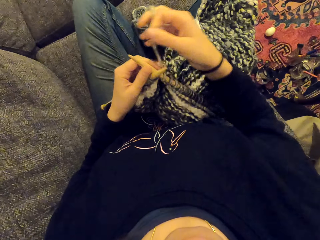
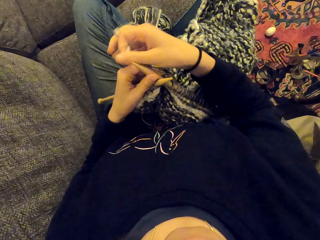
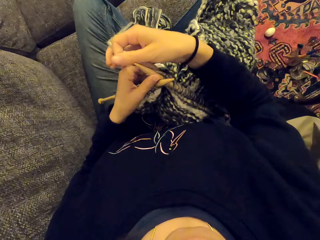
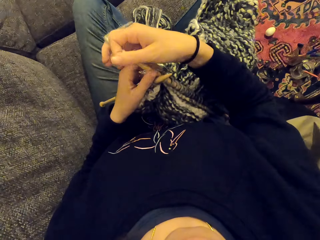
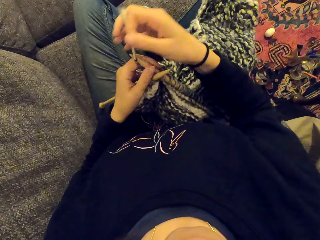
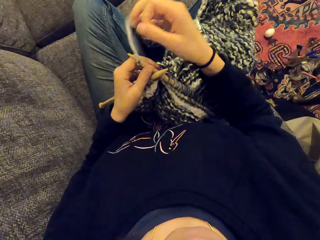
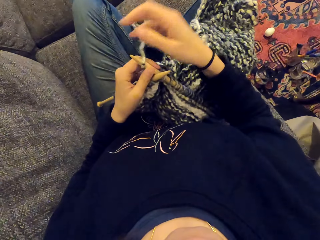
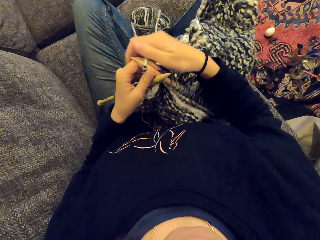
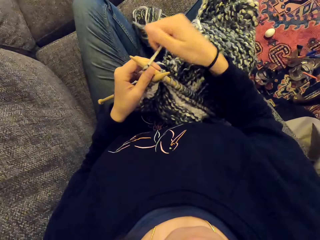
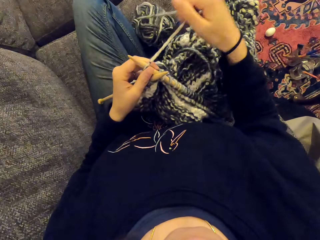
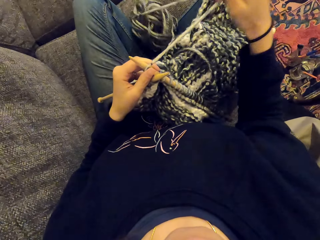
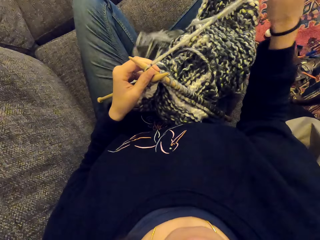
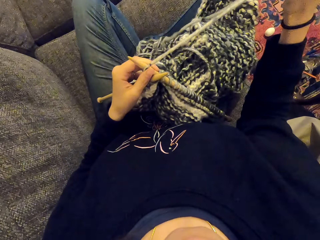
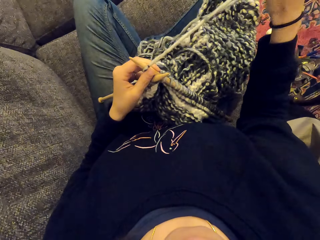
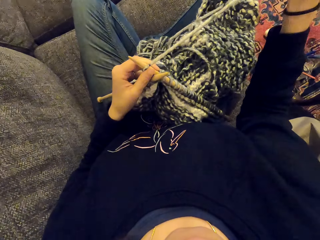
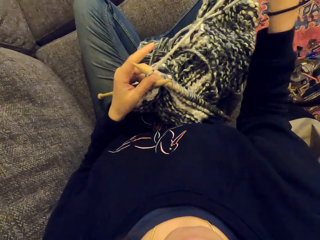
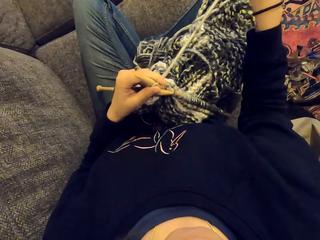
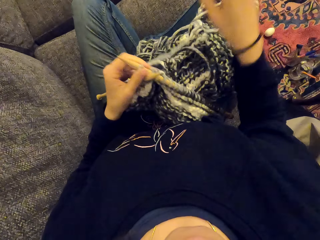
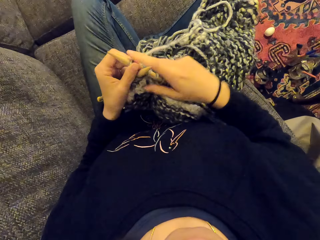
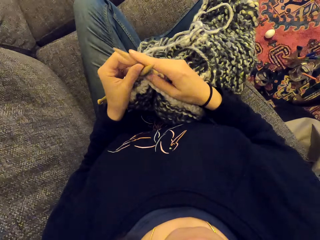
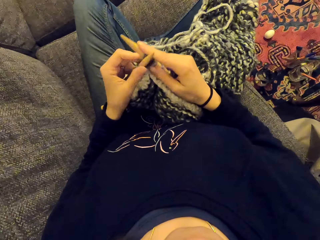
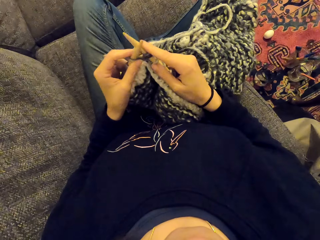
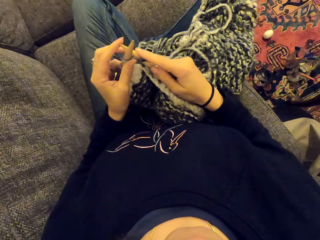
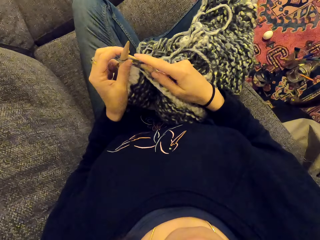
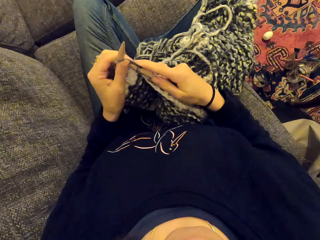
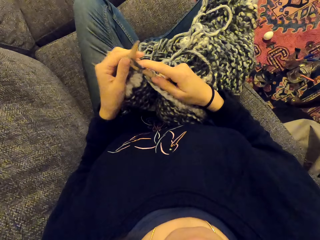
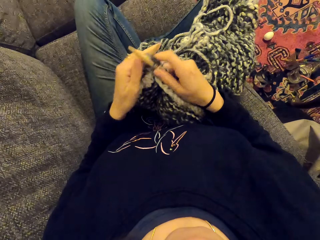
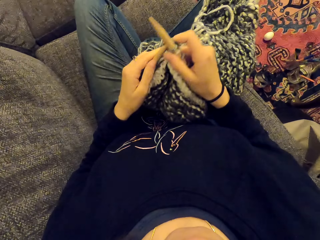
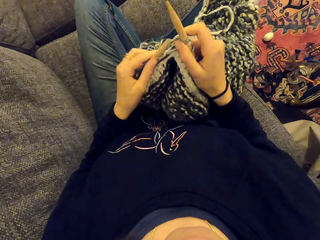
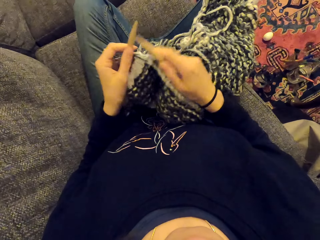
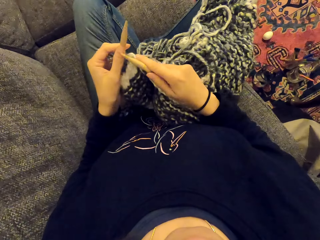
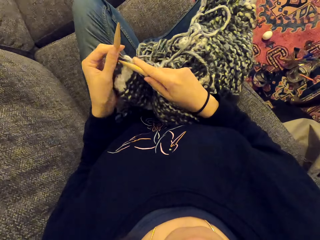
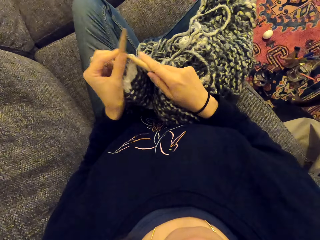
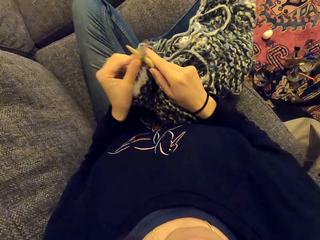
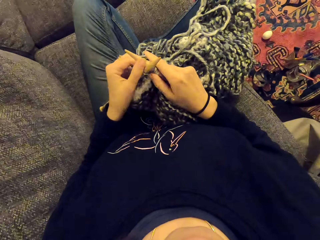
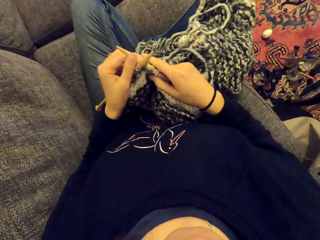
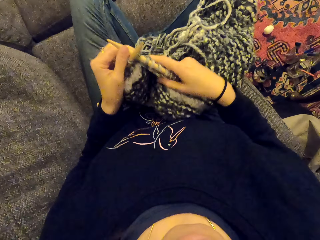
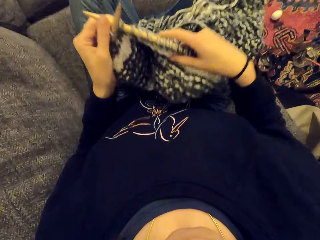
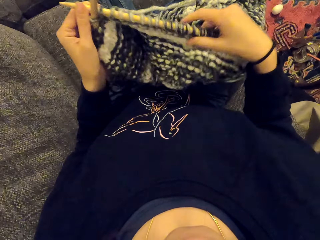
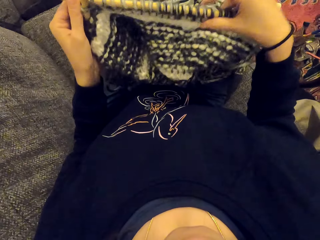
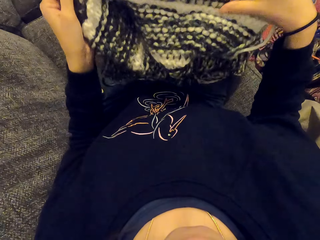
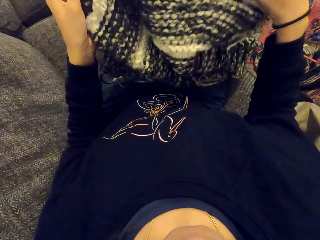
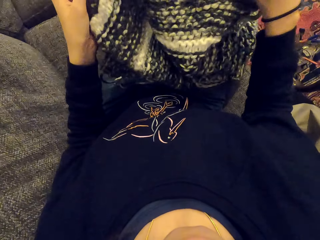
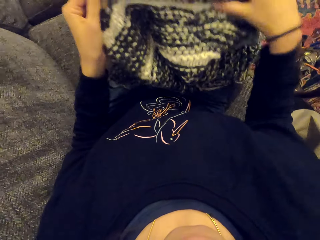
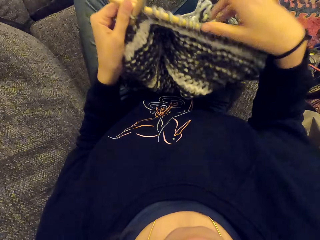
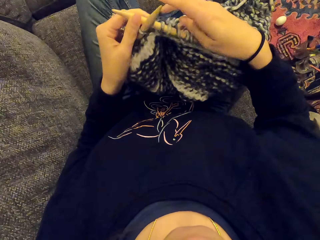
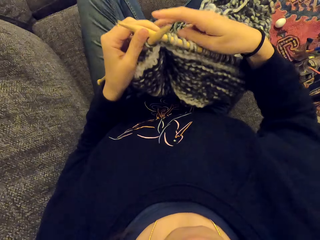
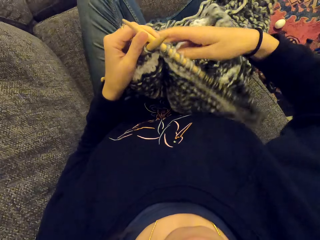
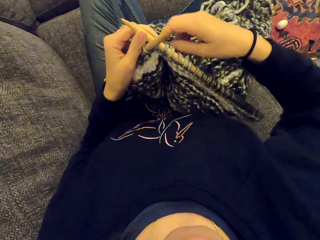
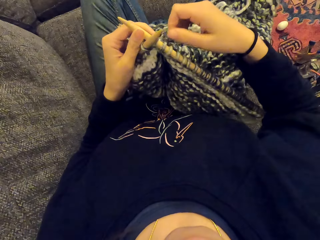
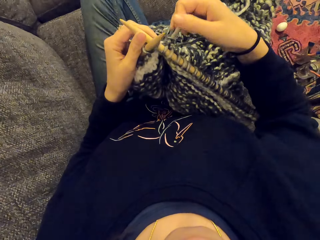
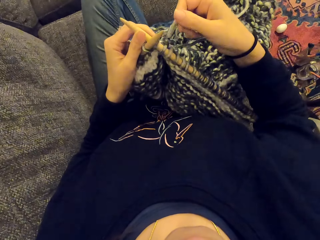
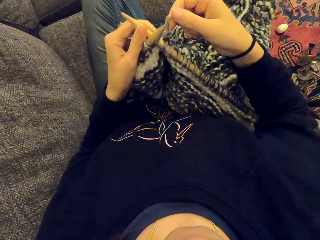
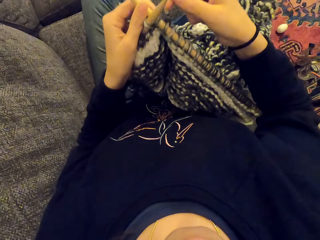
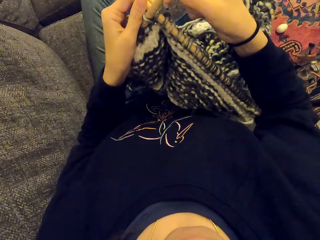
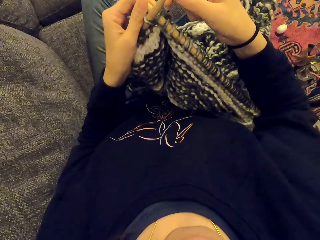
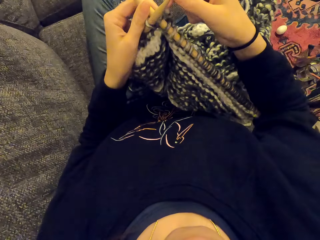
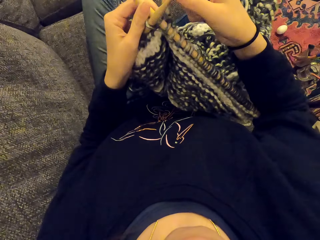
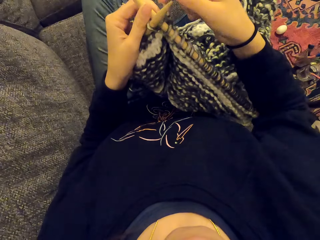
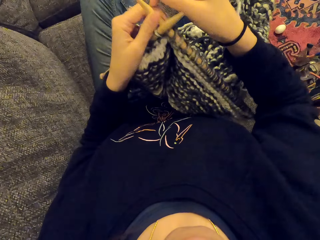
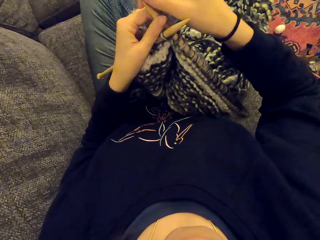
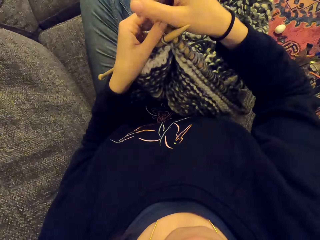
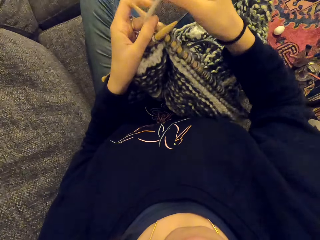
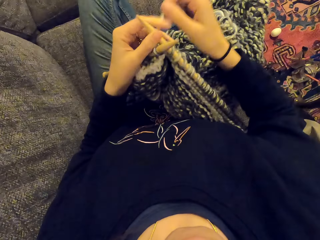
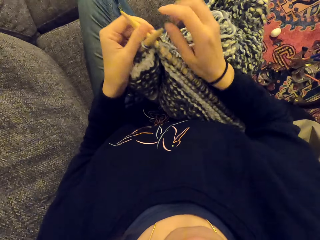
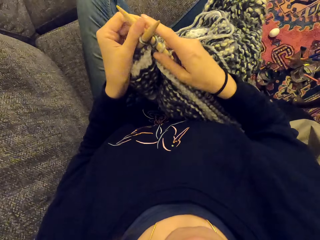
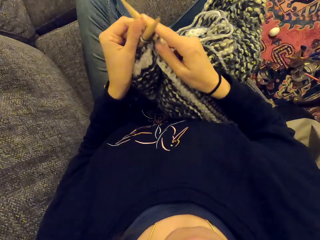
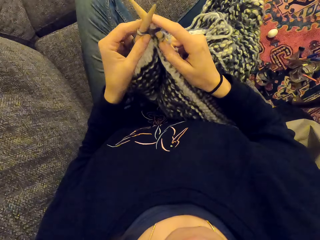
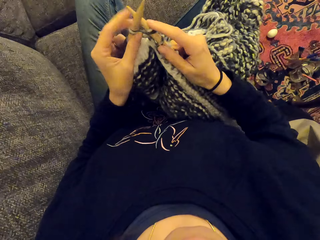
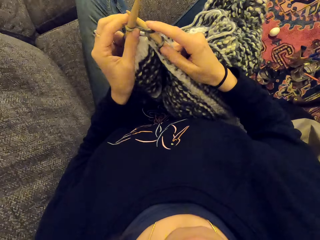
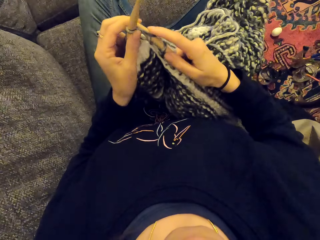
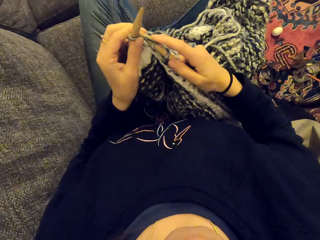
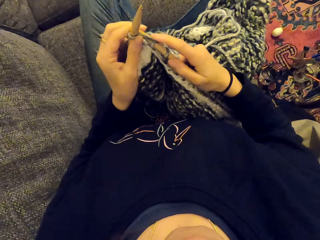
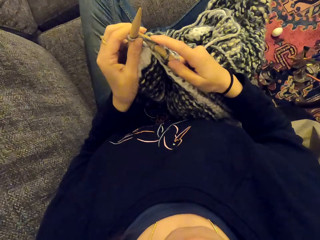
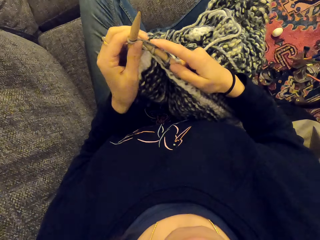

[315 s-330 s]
The camera wearer ties a thread on a needle. They pull the thread. They knit a cloth or fabric with needles. They look at the fabric. They hold the thread. They knit the fabric. They tie the thread on the needle.

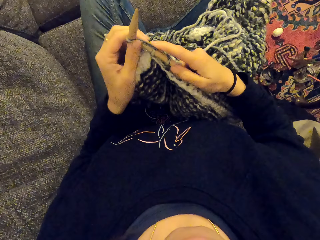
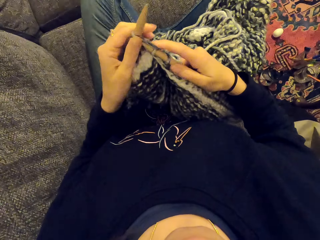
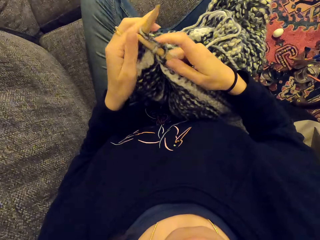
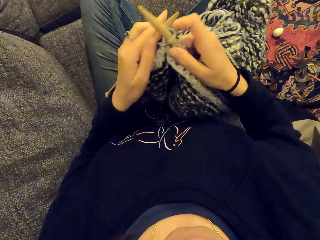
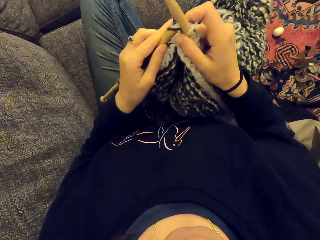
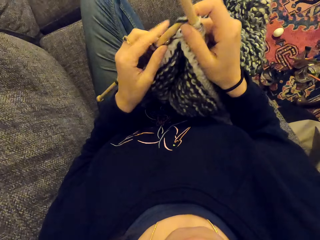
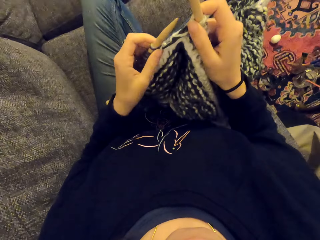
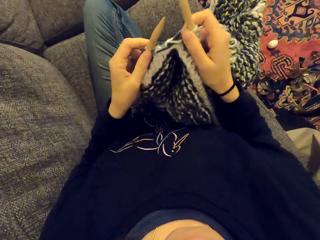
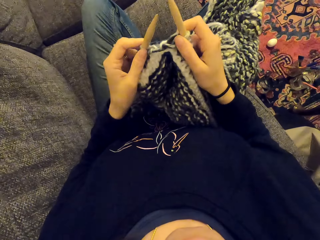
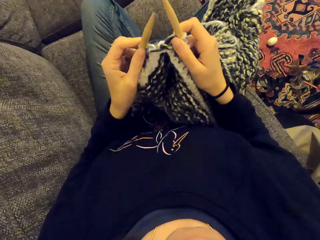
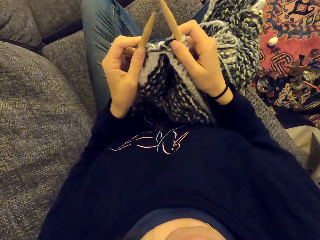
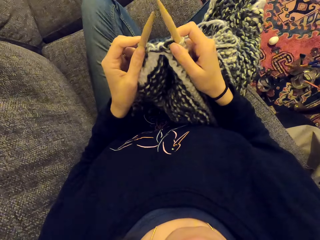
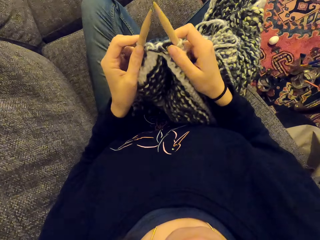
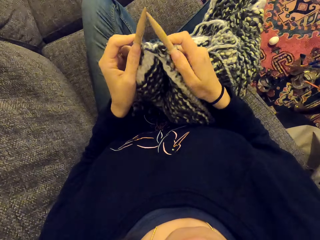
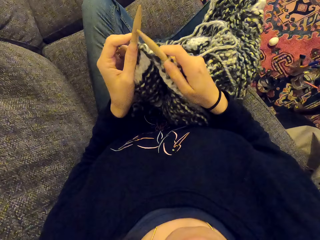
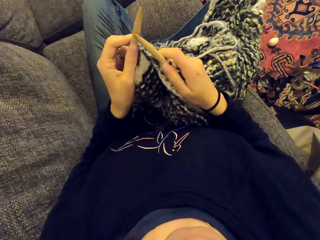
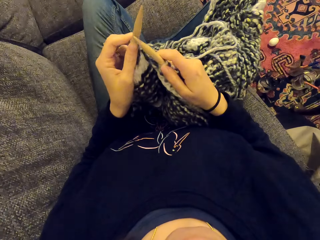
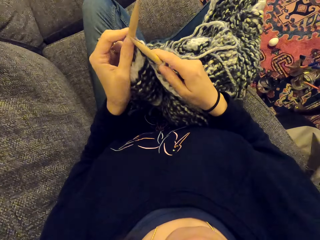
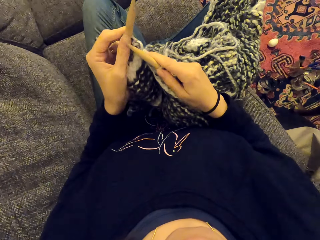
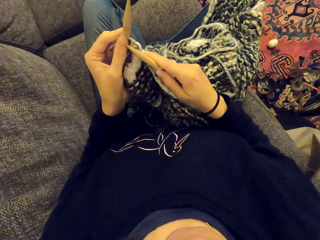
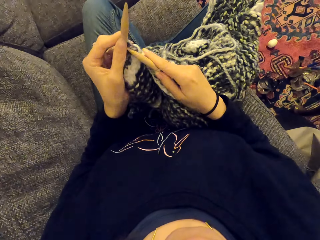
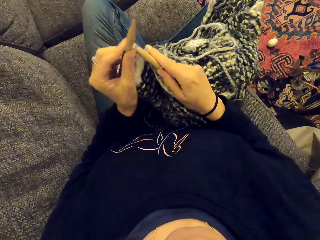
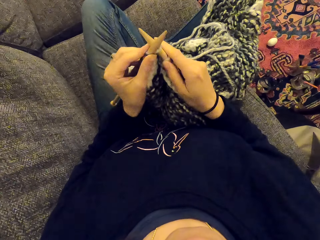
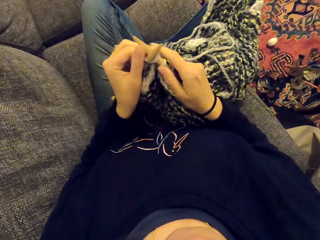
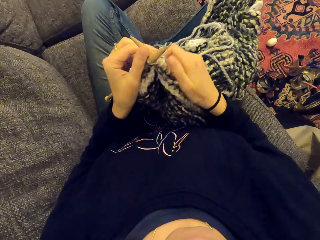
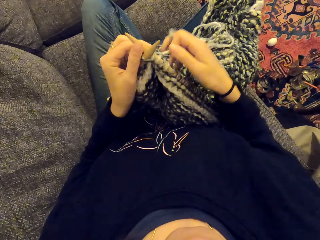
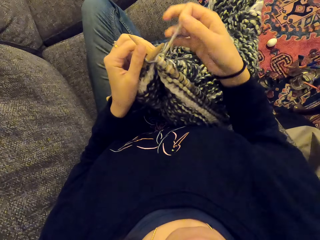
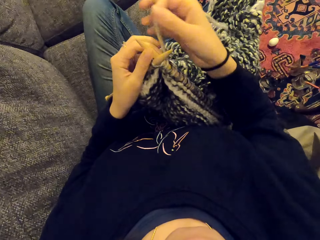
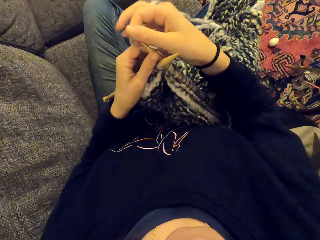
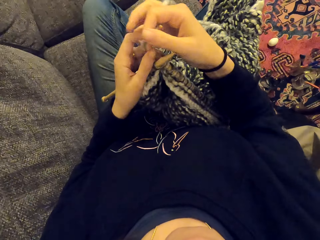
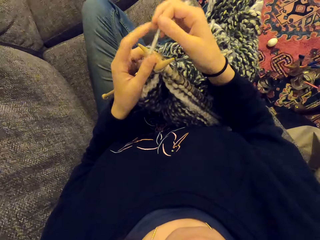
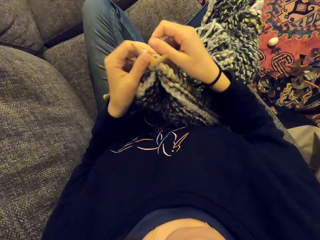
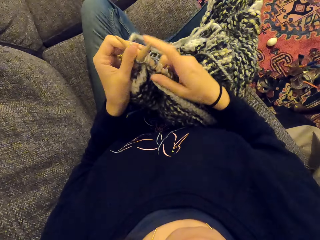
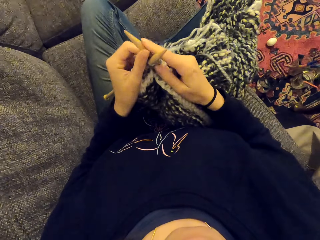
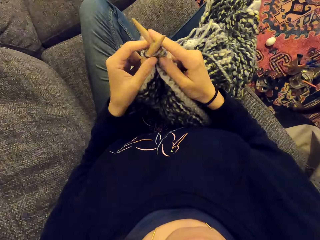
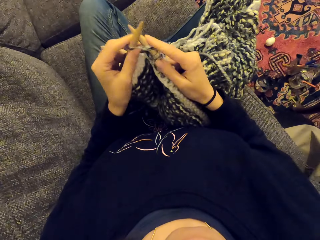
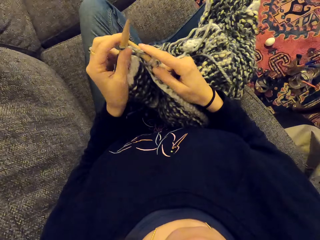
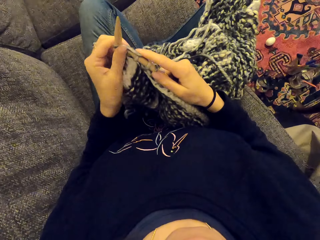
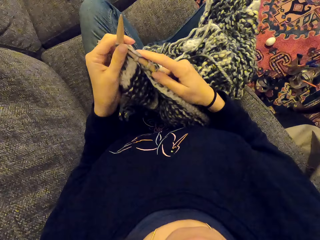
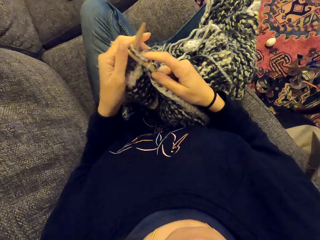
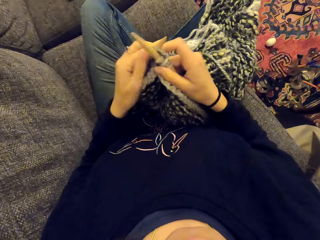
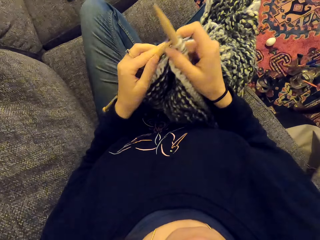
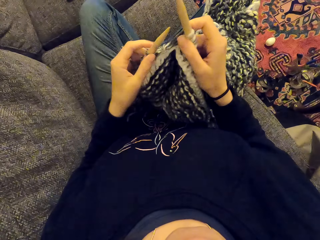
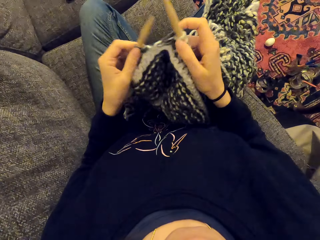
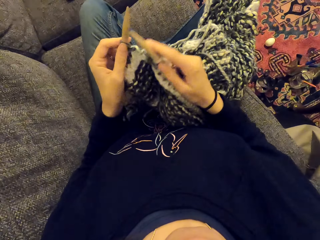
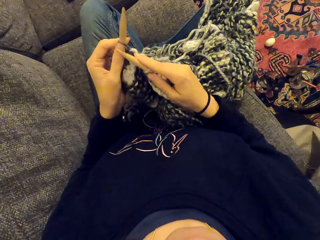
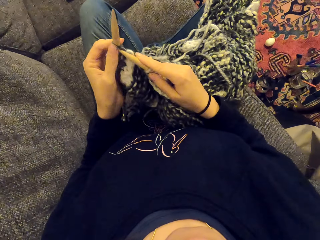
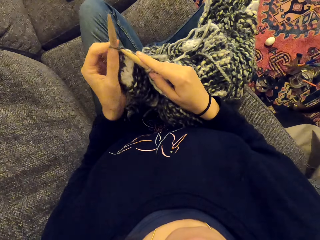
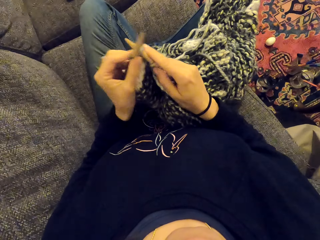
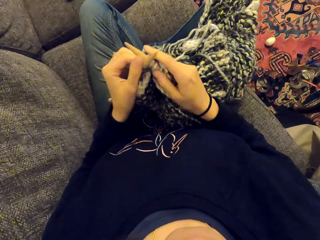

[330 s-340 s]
The camera wearer knits a cloth with needles. They tie a thread on a needle. They knit the cloth with needles.
